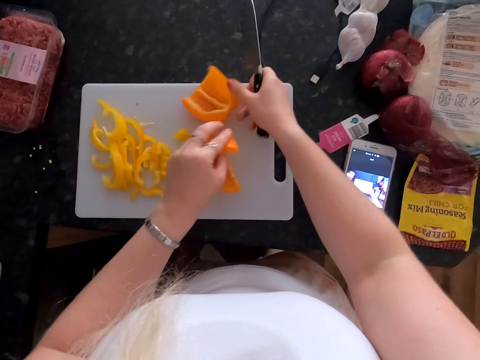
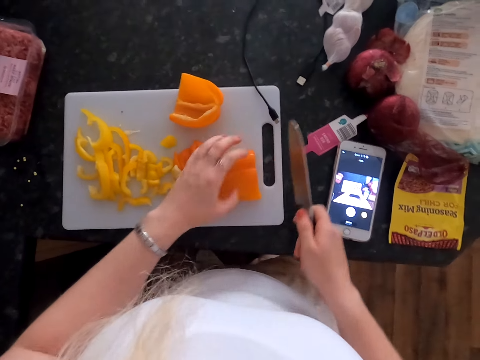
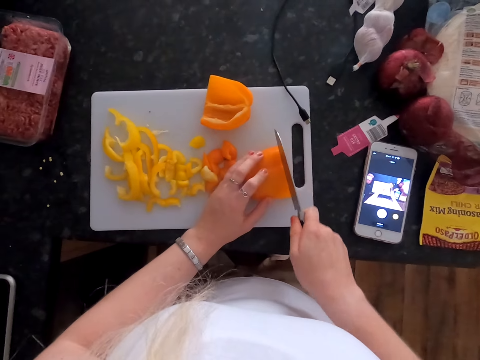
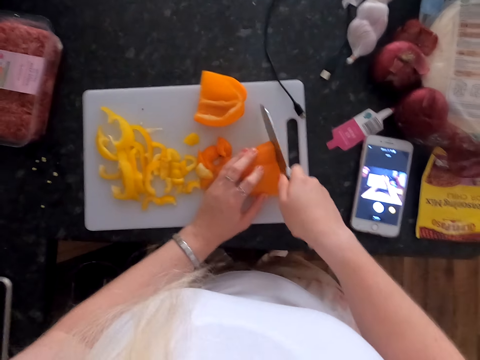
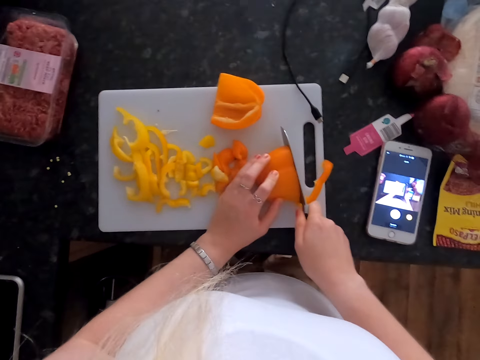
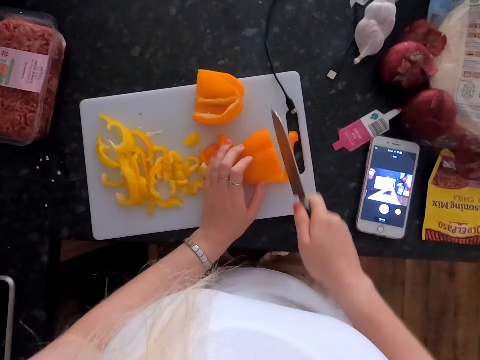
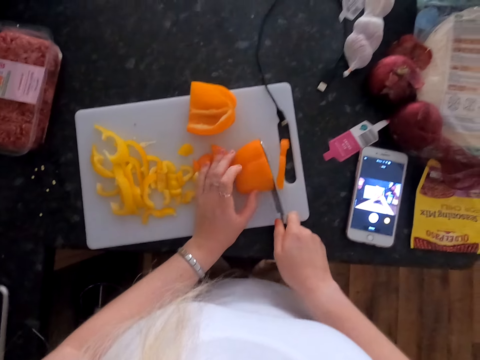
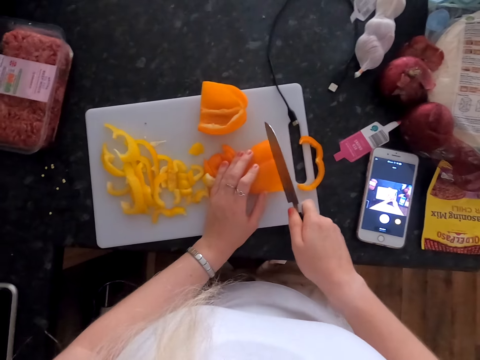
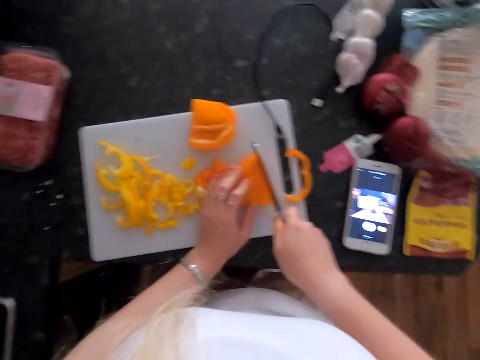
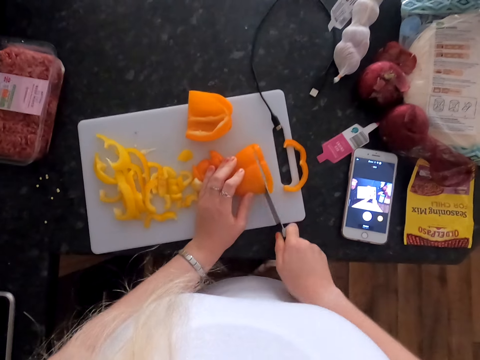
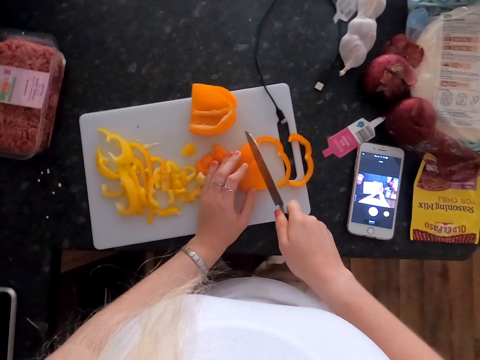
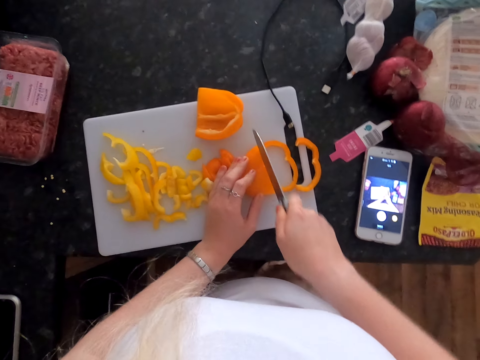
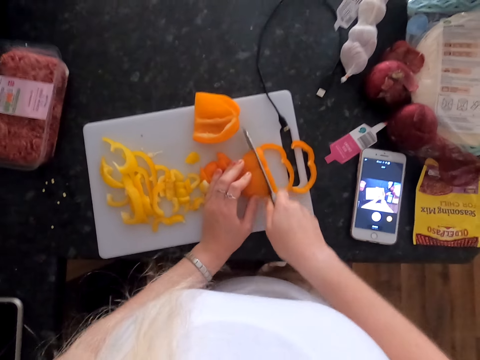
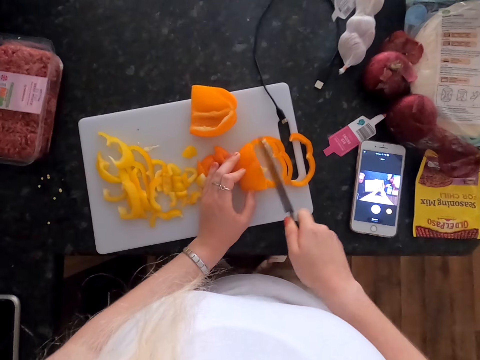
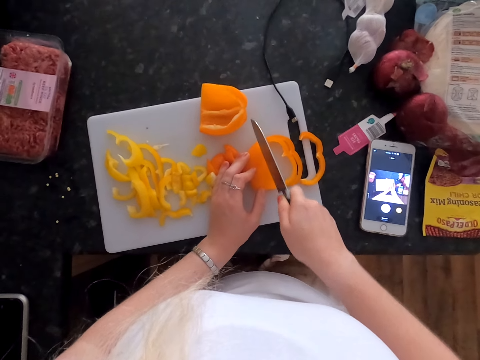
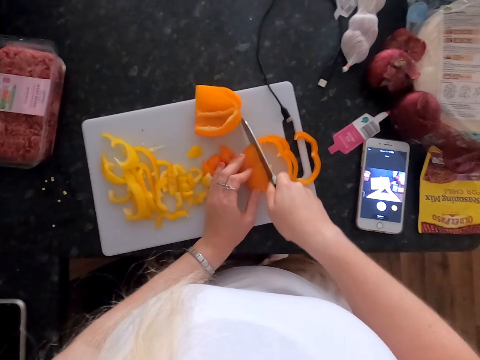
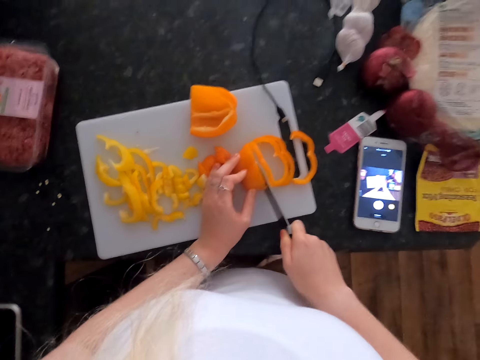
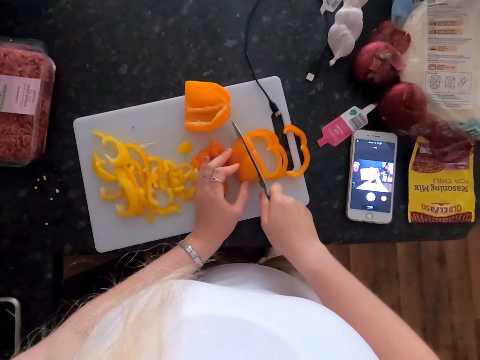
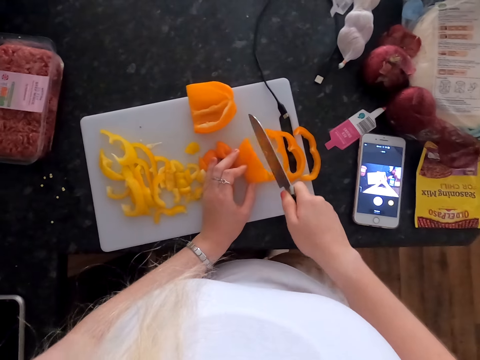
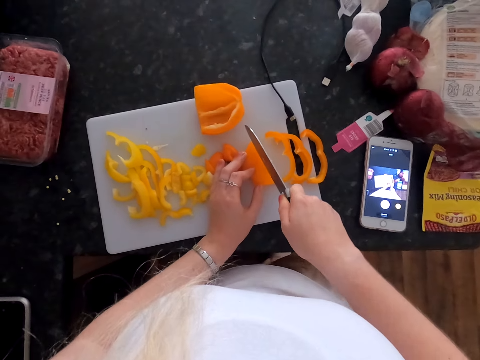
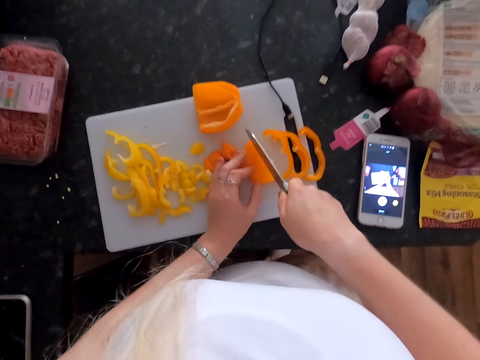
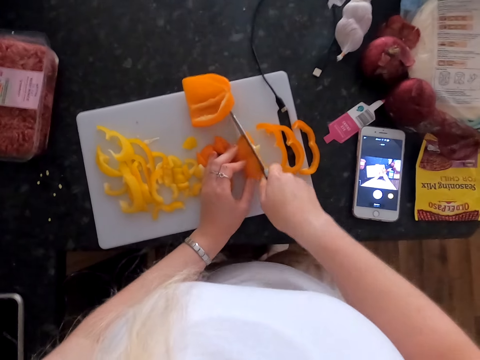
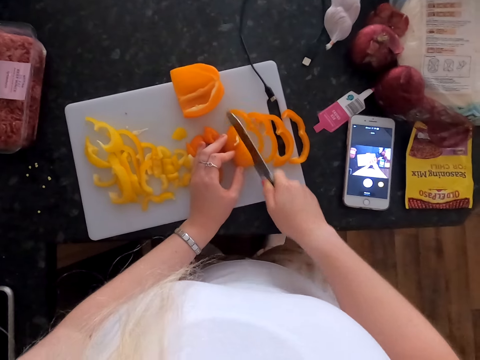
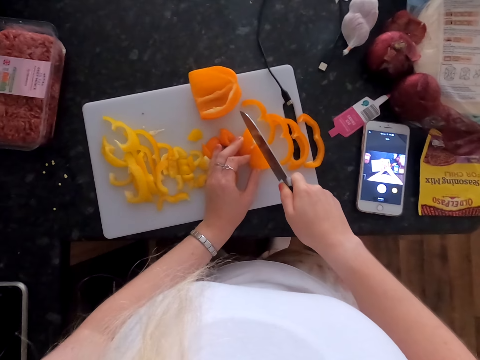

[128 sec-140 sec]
The camera wearer moves the bell pepper. They cut the bell pepper.

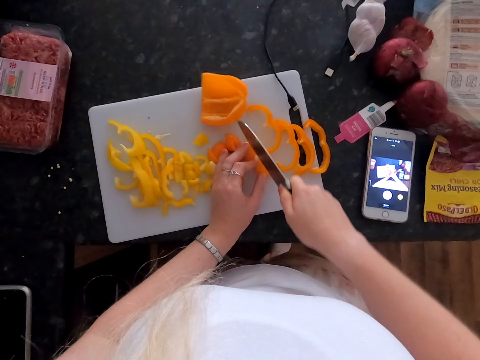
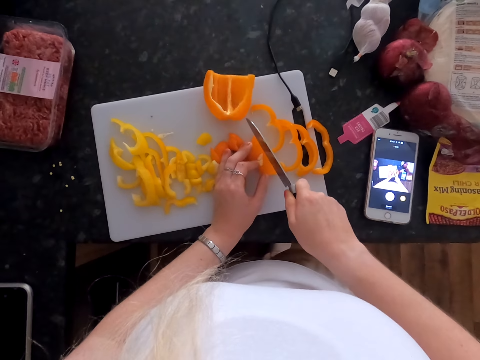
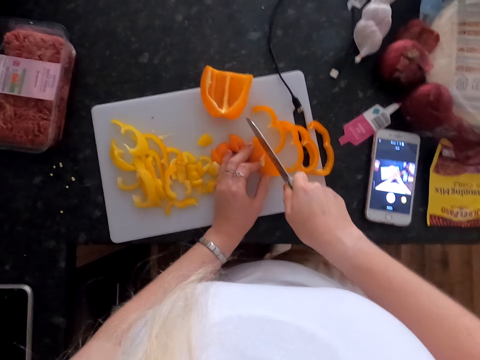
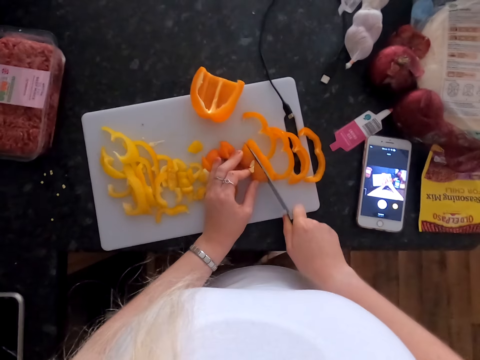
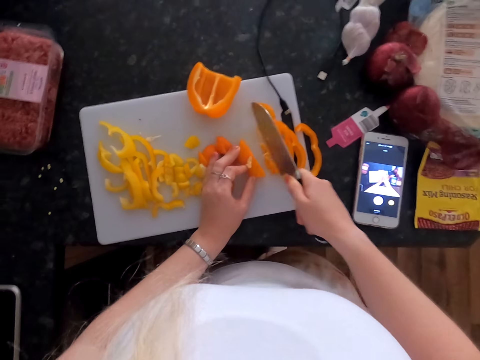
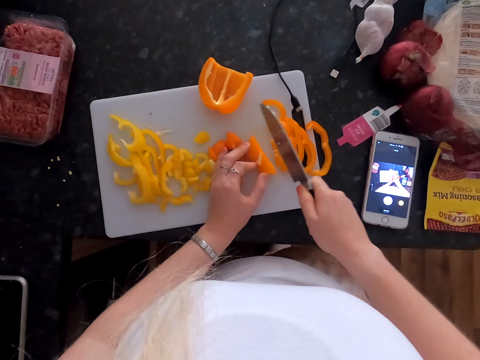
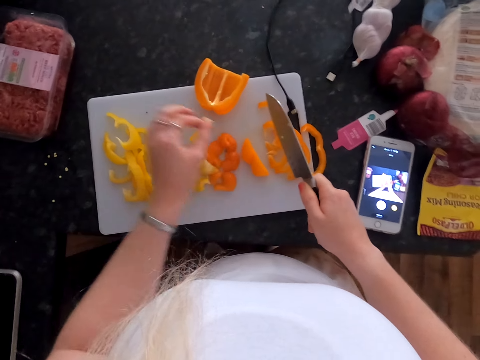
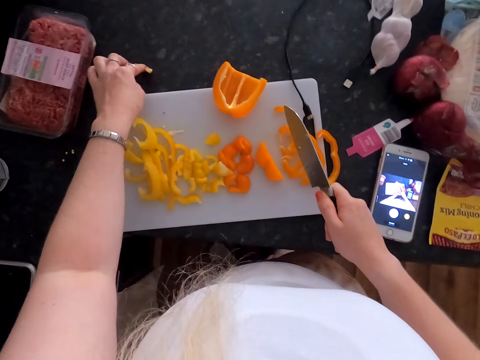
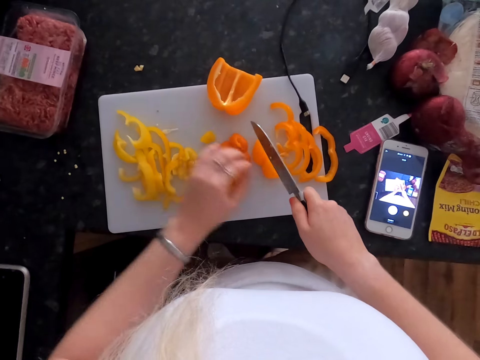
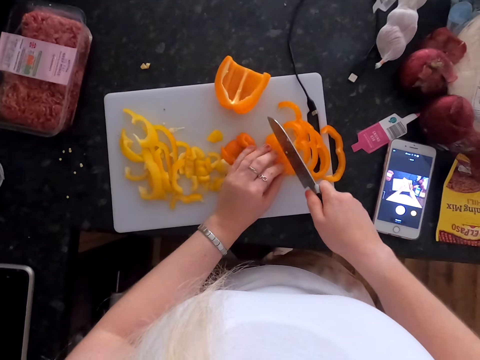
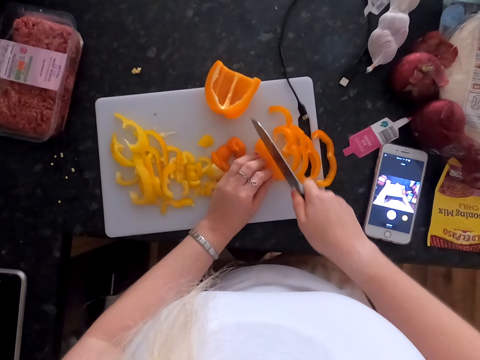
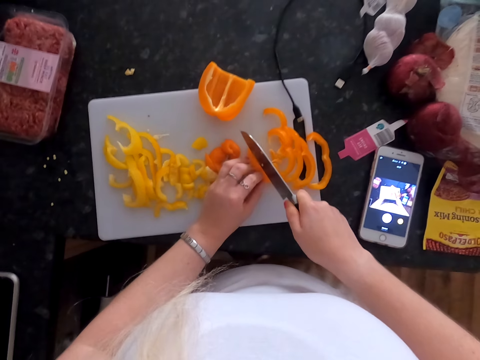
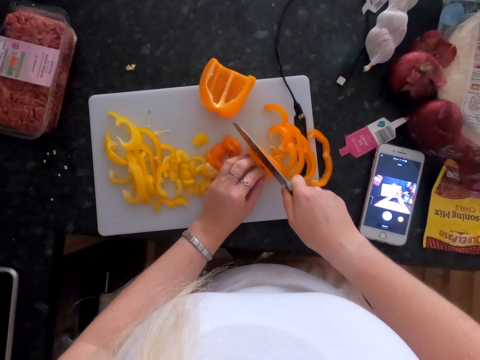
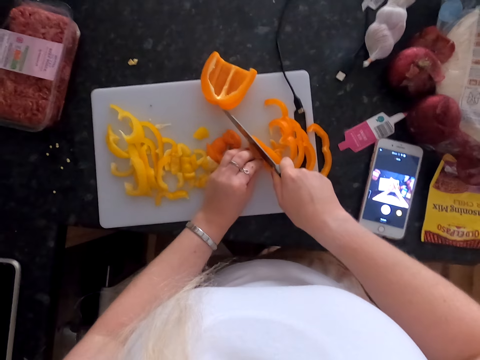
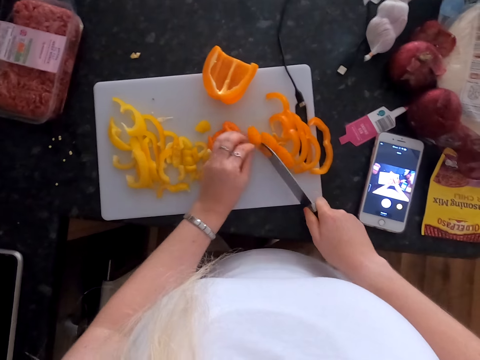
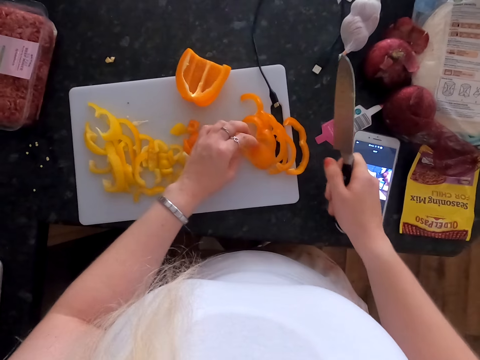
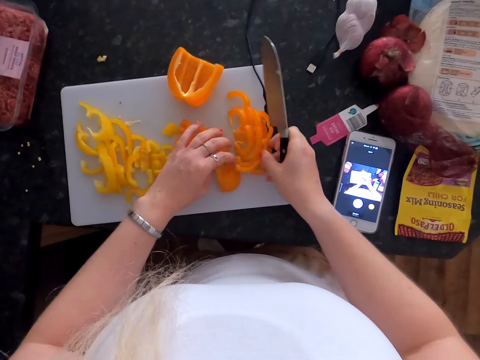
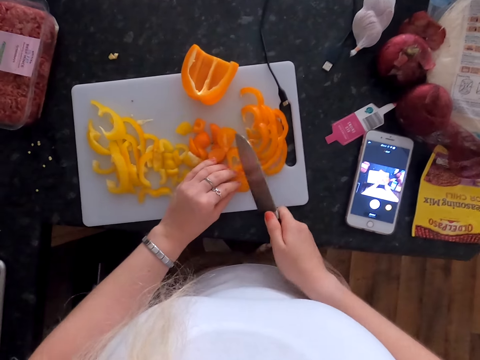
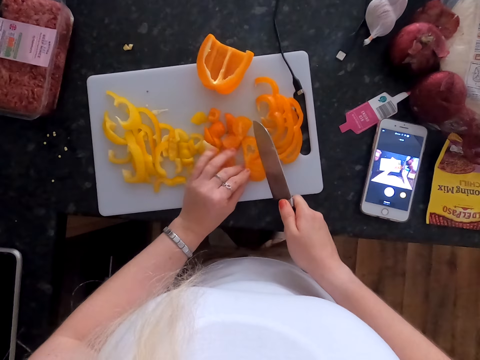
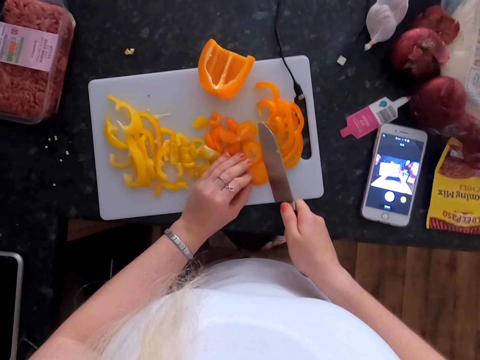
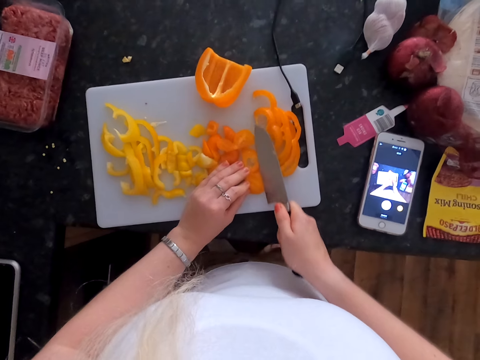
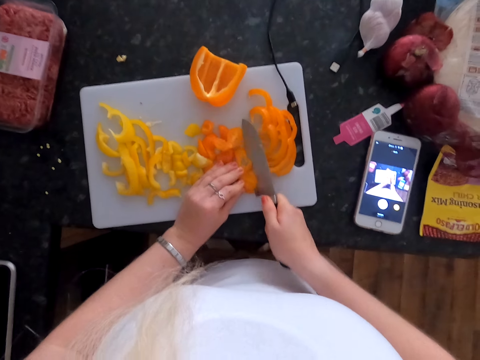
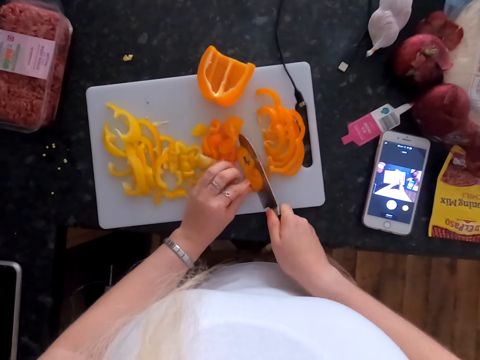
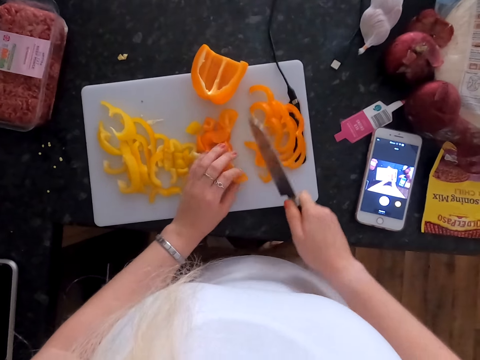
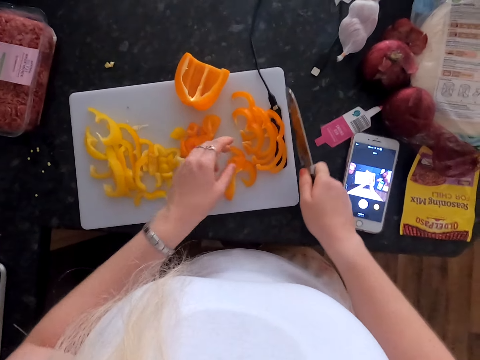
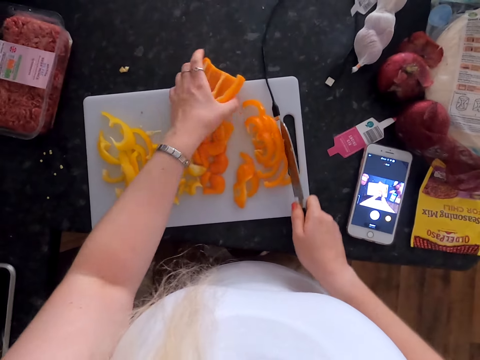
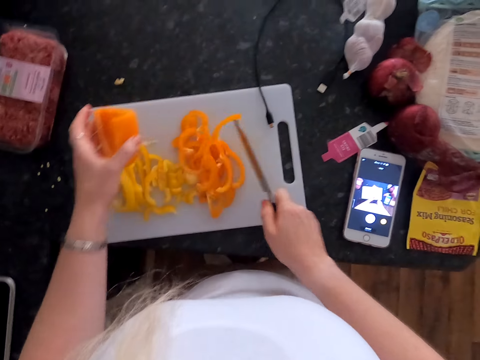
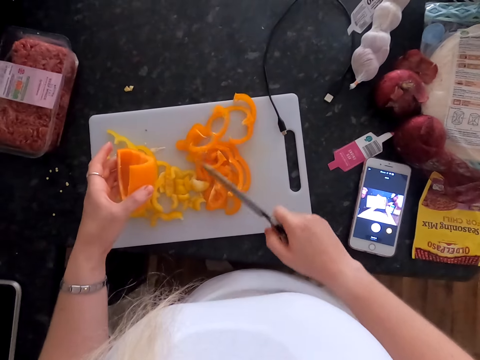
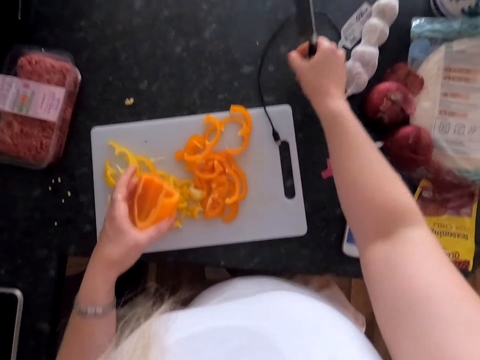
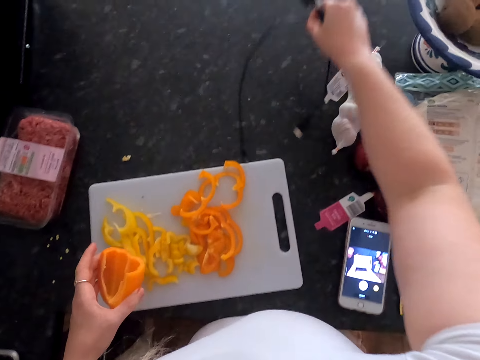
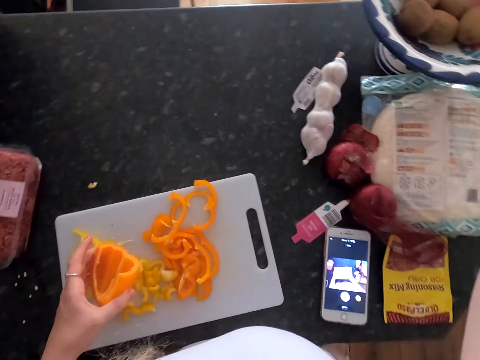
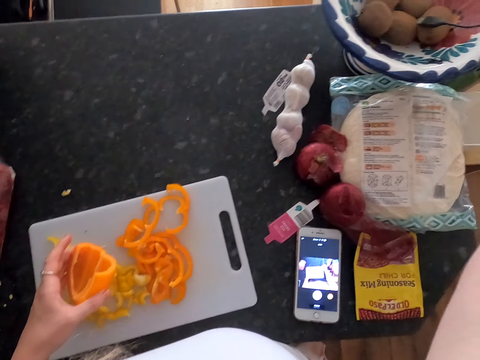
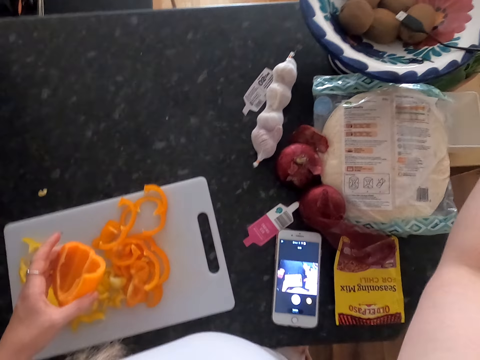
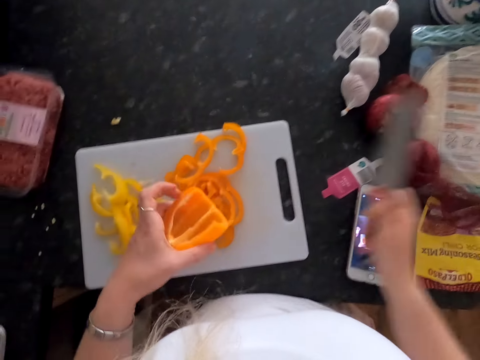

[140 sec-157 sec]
The camera wearer removes the inner part of the bell pepper. They drop the inner part of the bell pepper. They hold the bell pepper. They cut the bell pepper. They hold the bell pepper. They move the bell pepper. They slice the bell pepper. They pick up the bell pepper. They drop the bell pepper. They pick up the bell pepper. They move the bell pepper. They reposition a cable.
